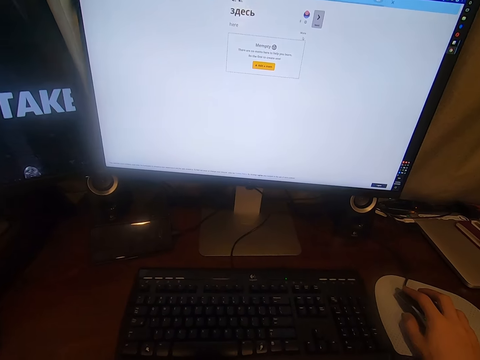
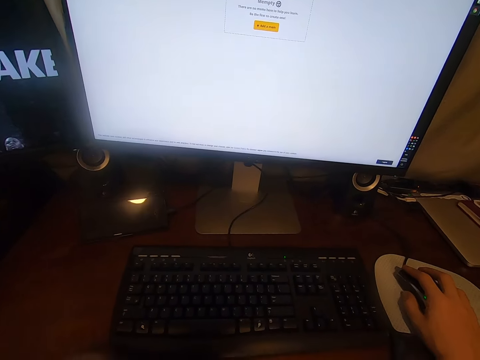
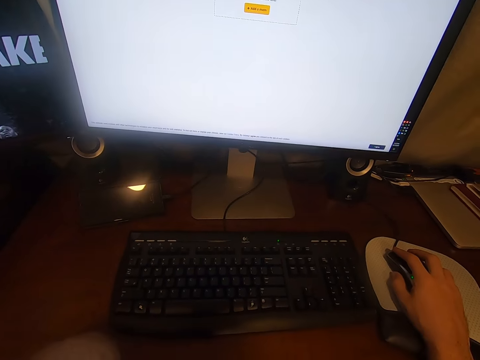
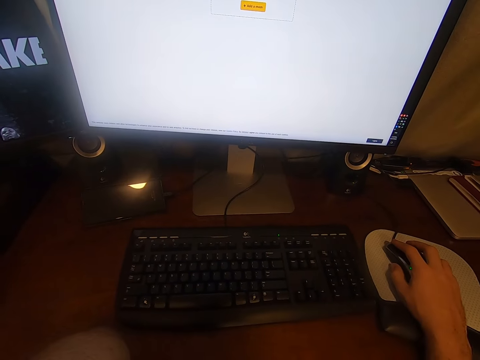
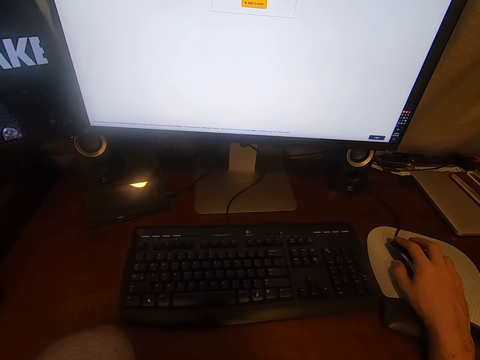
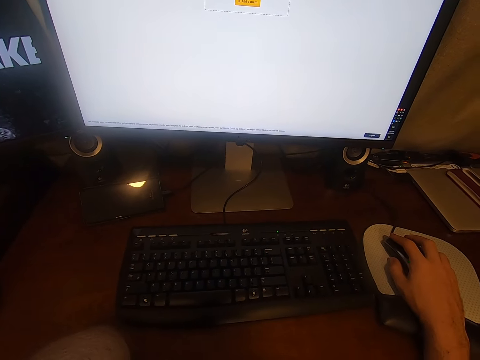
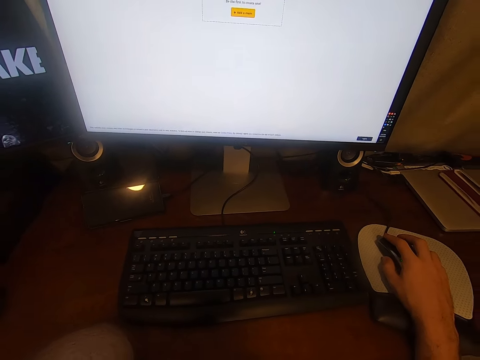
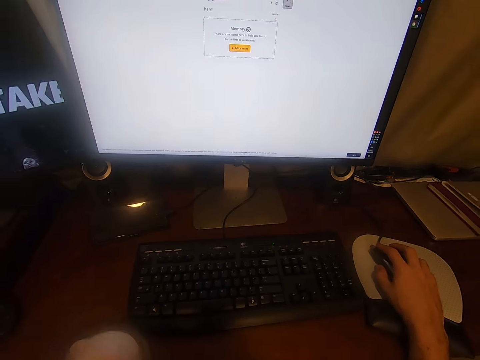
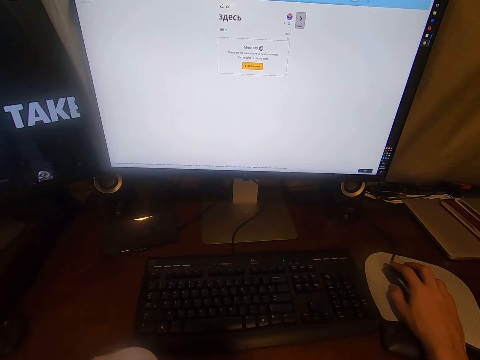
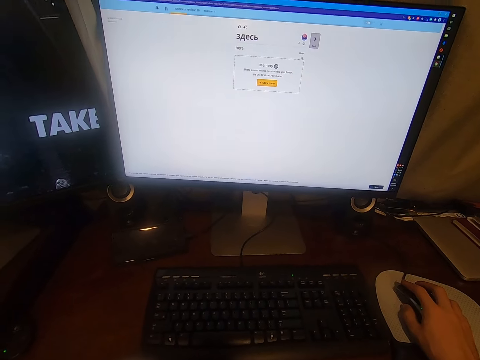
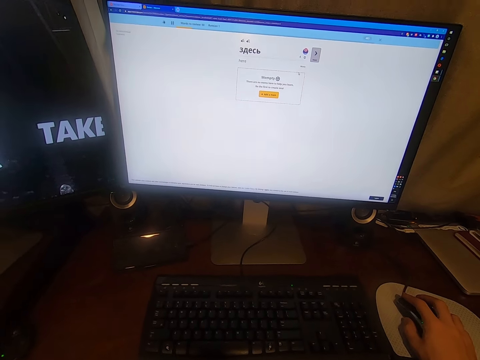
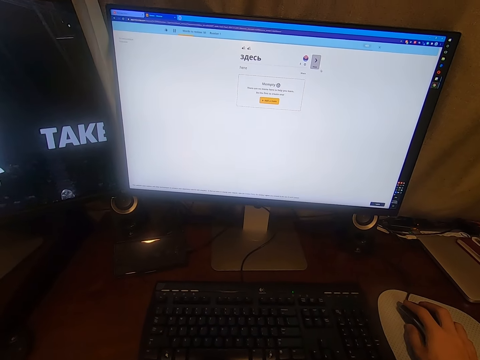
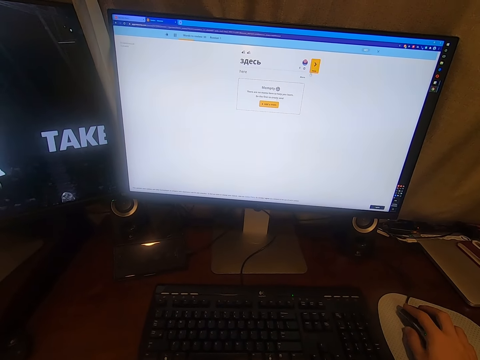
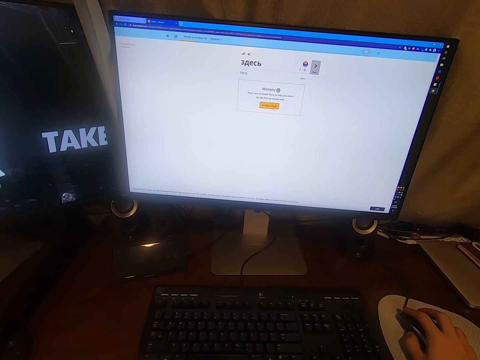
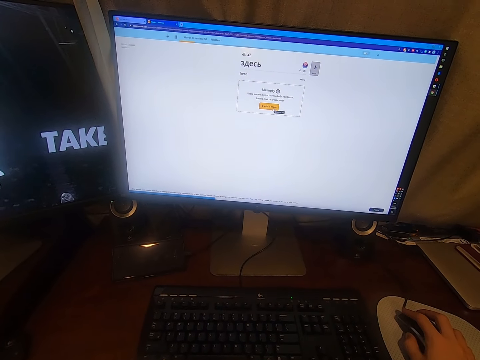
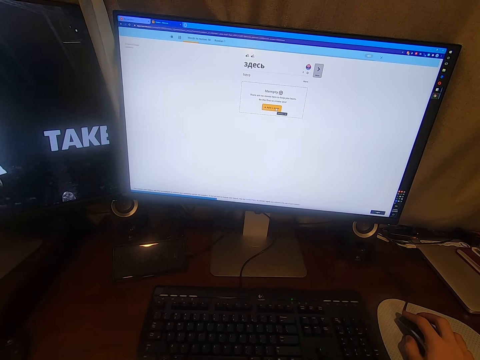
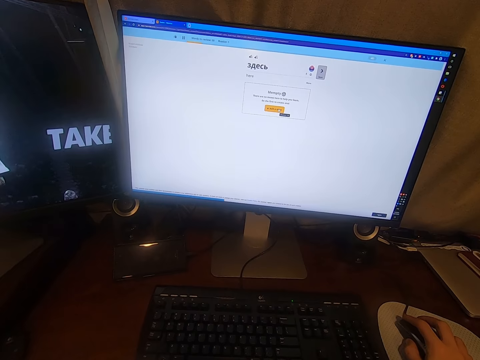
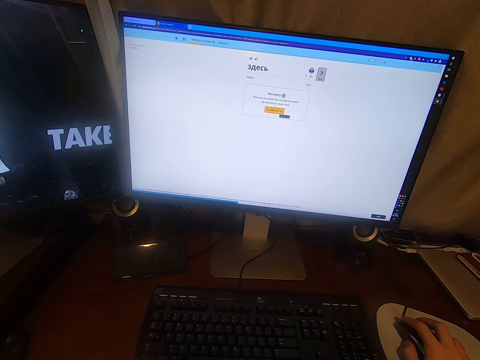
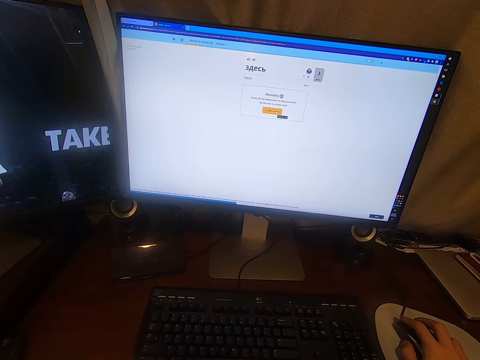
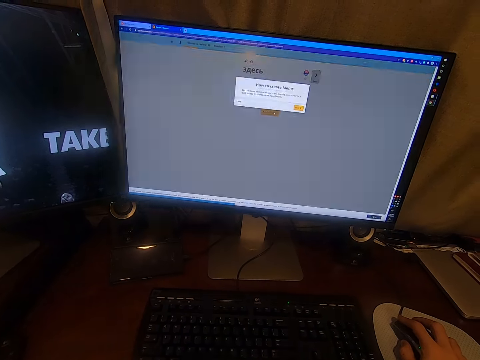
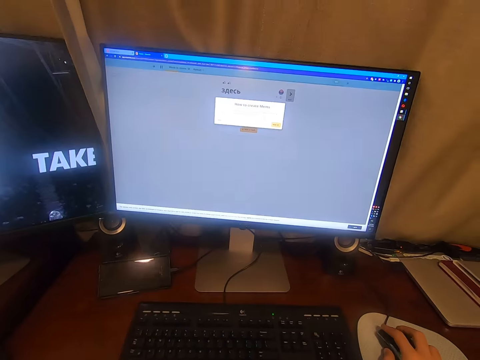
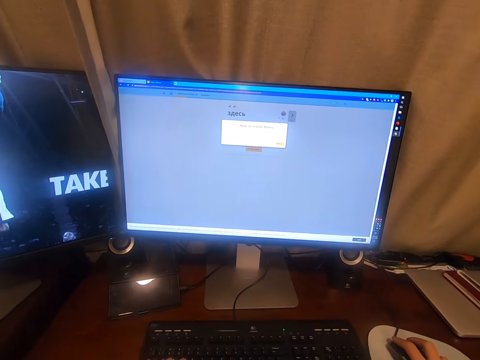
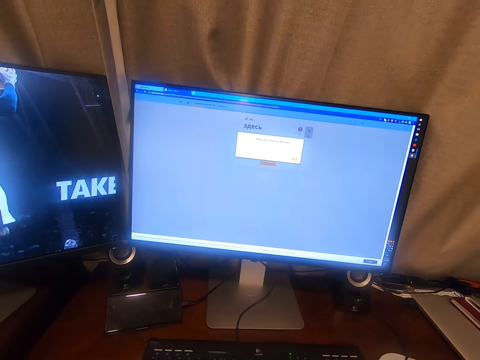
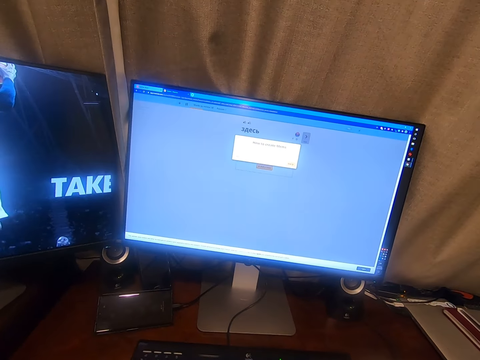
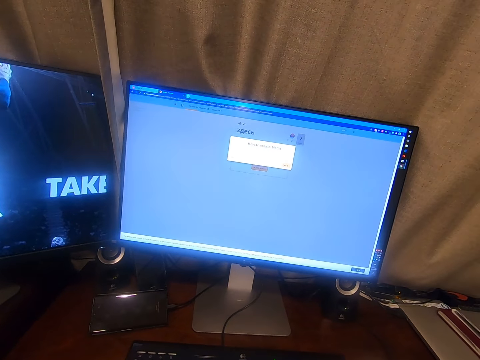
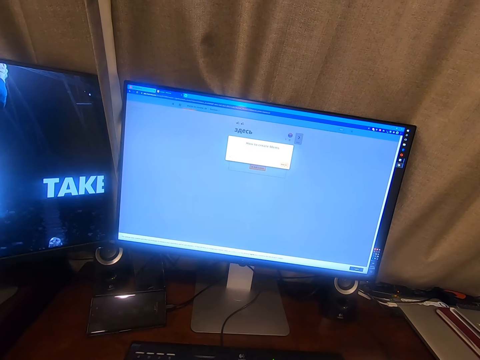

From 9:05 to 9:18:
The camera wearer stares at the screen. They operate the computer.

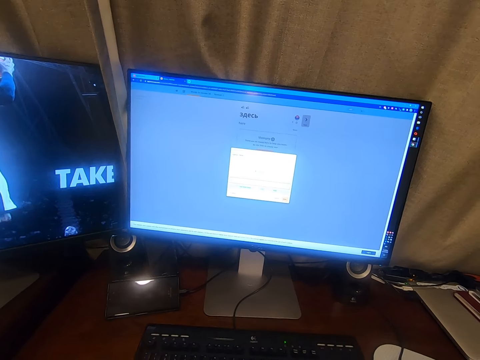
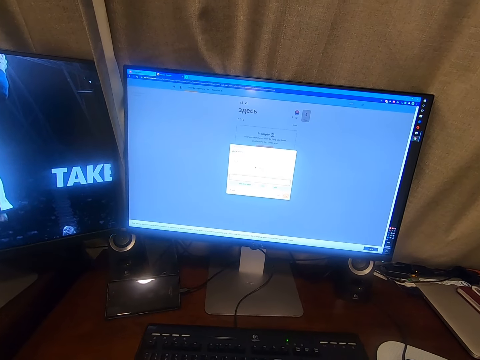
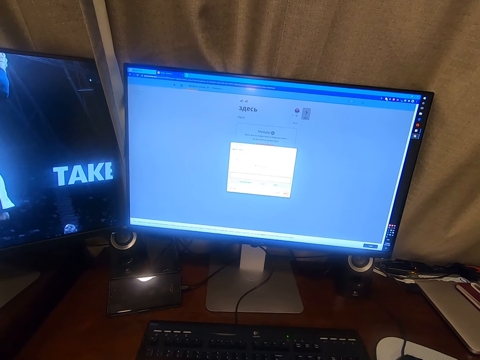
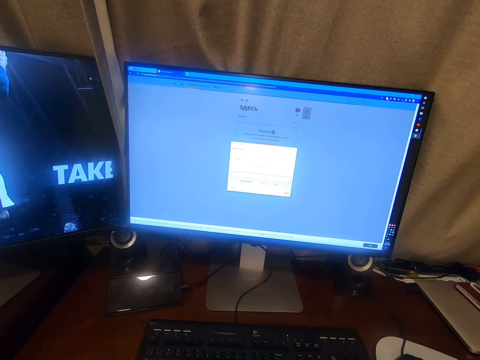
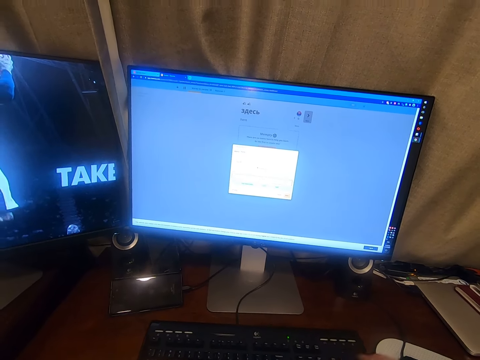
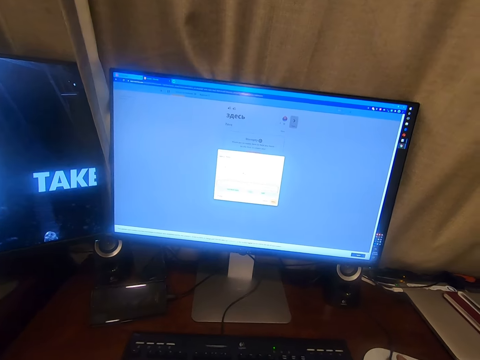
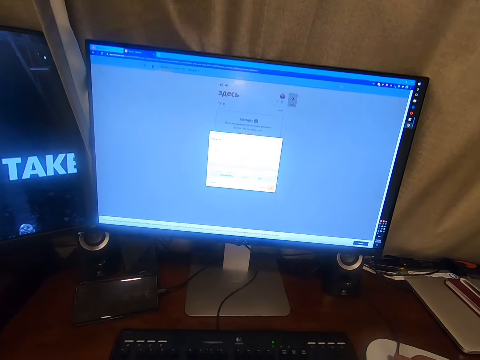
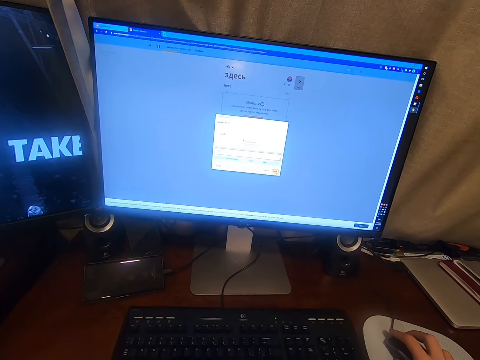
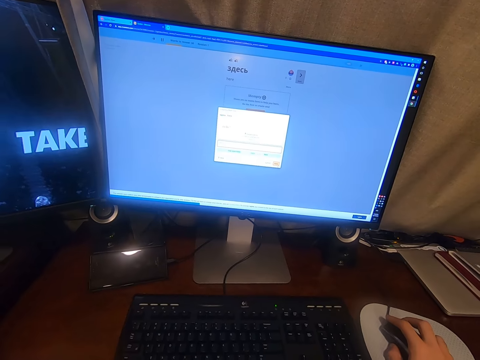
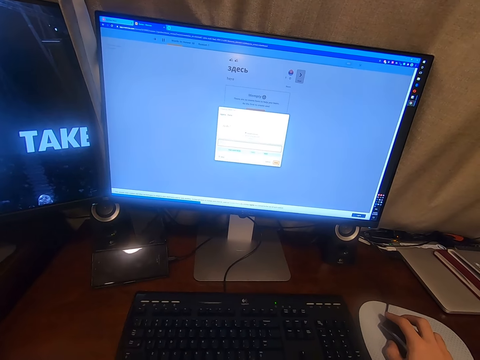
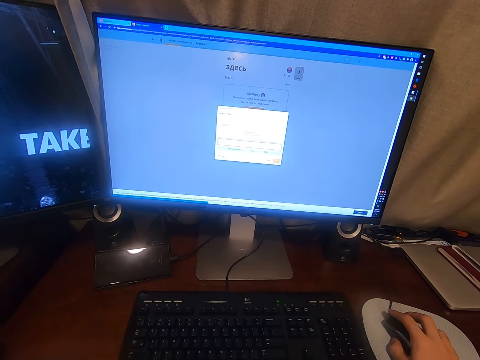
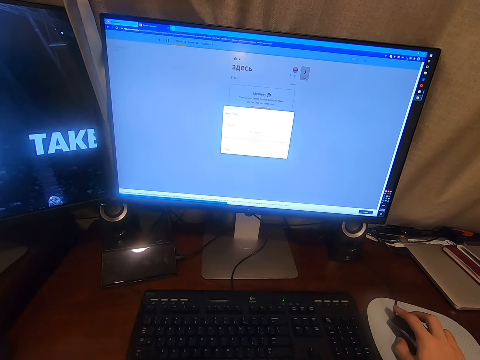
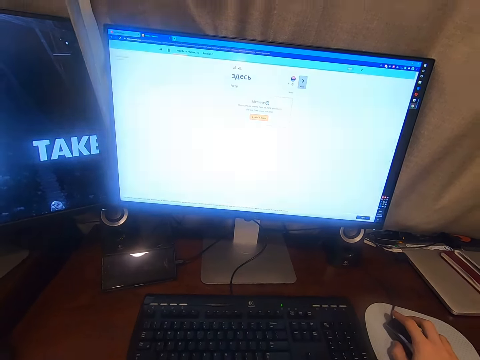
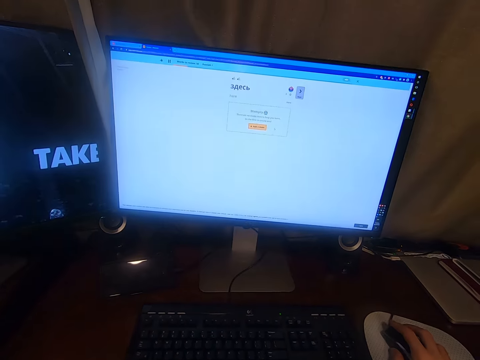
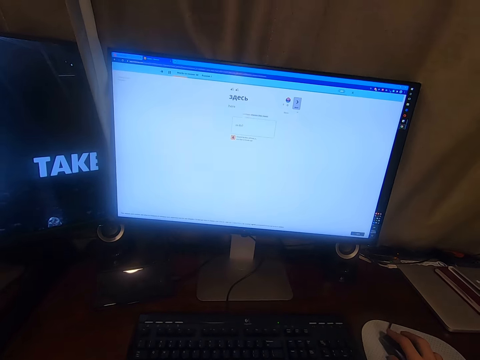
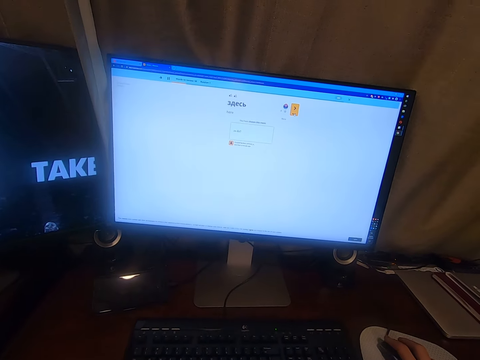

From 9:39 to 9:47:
The camera wearer looks around.

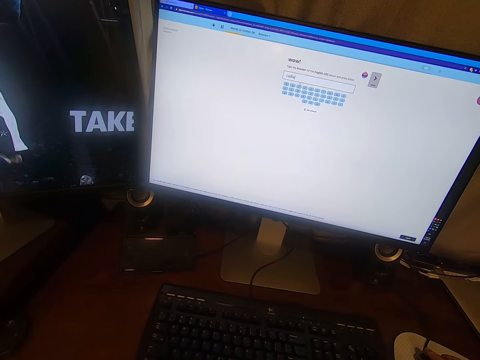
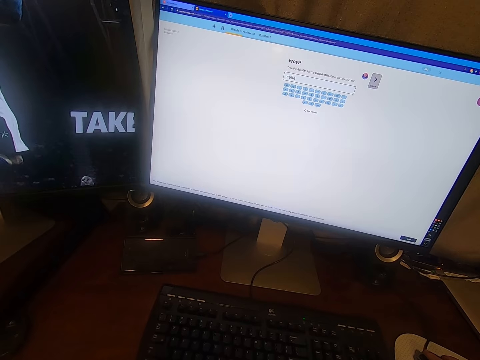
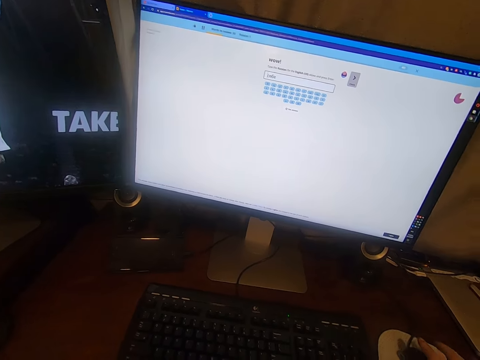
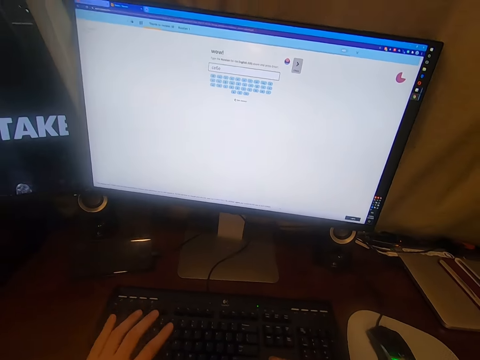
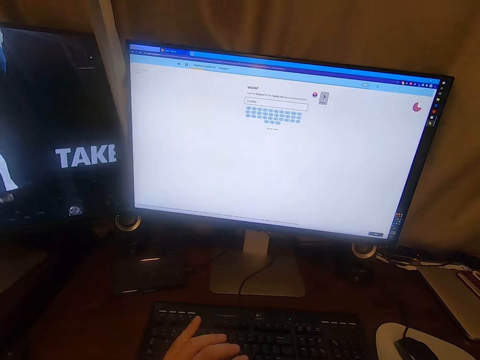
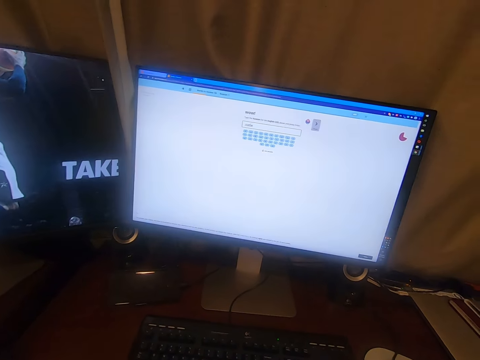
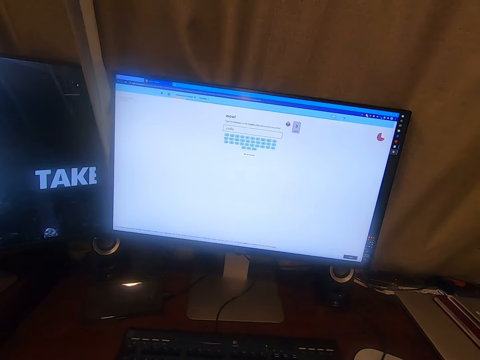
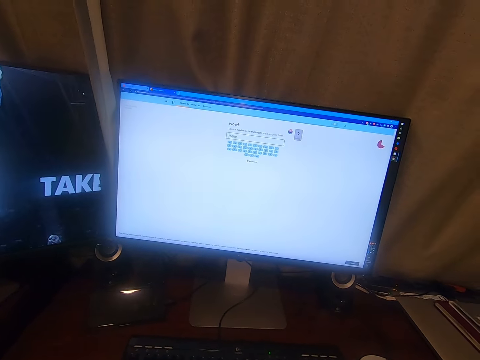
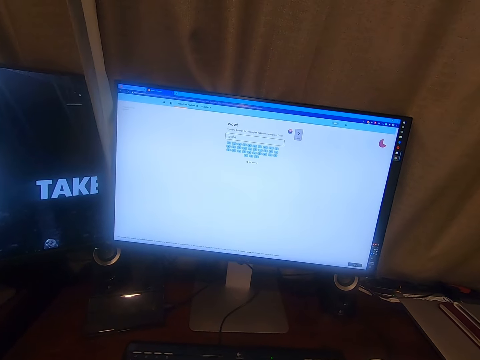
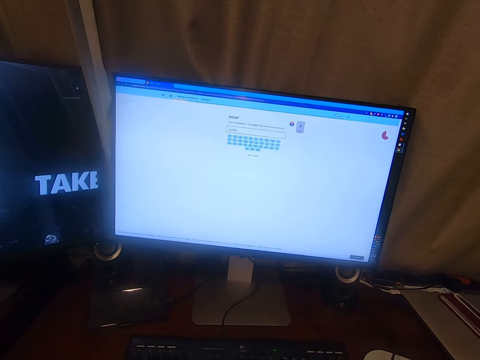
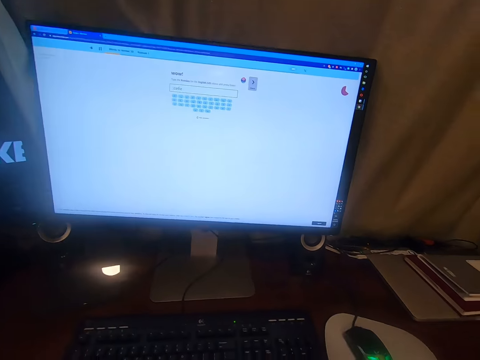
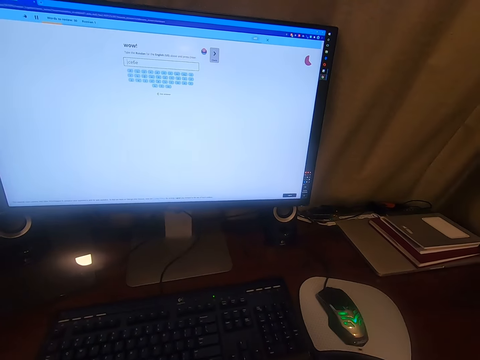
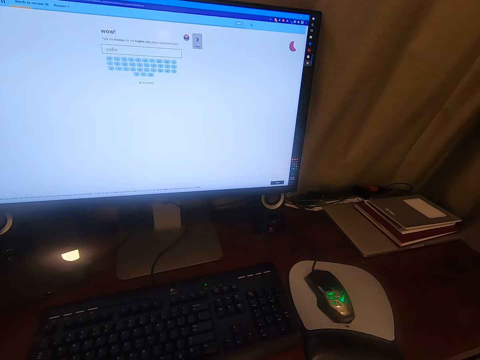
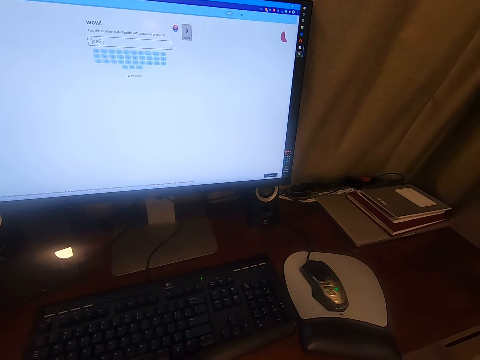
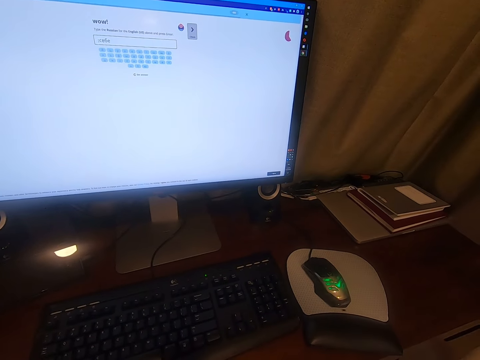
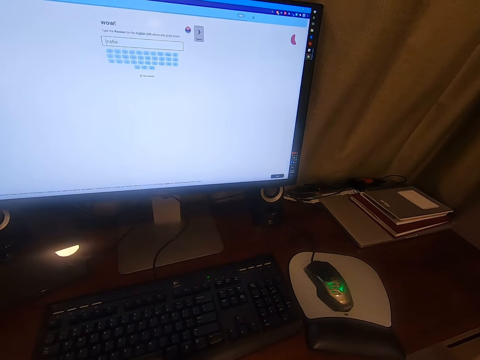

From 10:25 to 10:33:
The camera wearer types in a keyboard. They stop using the mouse. They operate the computer. They stare at the screen.
